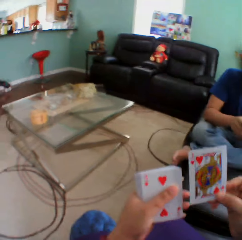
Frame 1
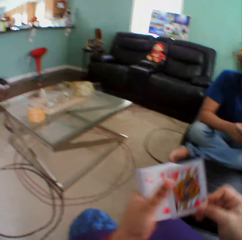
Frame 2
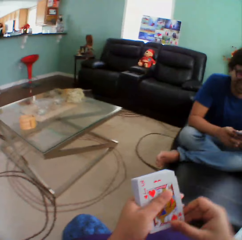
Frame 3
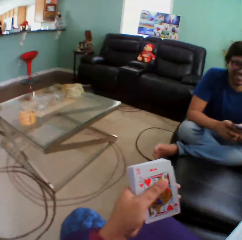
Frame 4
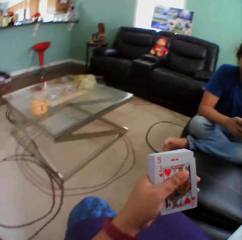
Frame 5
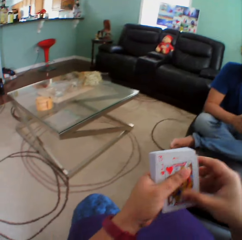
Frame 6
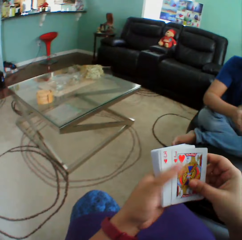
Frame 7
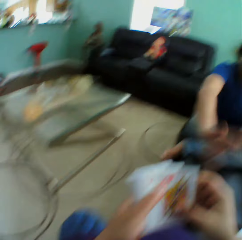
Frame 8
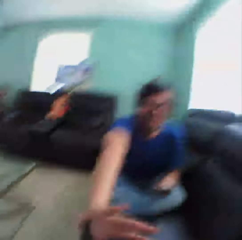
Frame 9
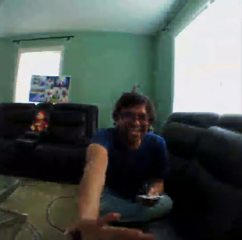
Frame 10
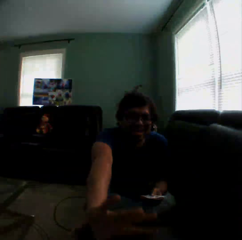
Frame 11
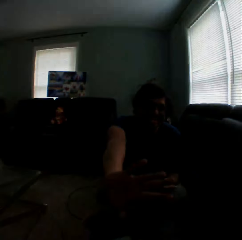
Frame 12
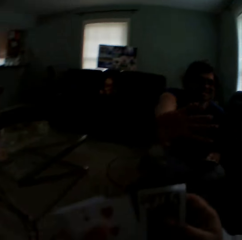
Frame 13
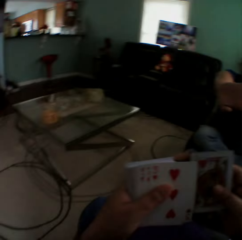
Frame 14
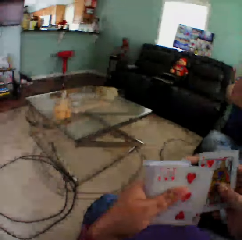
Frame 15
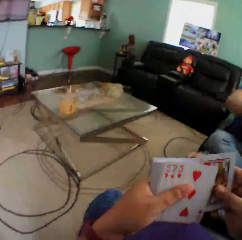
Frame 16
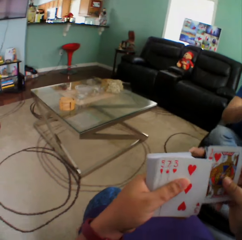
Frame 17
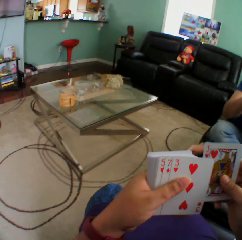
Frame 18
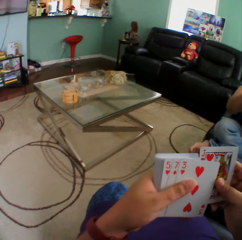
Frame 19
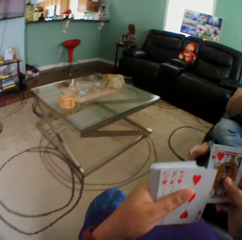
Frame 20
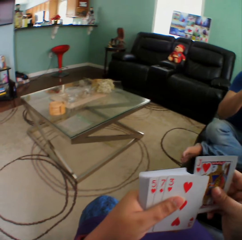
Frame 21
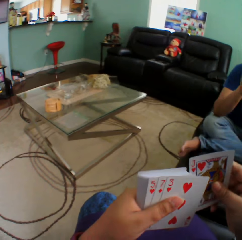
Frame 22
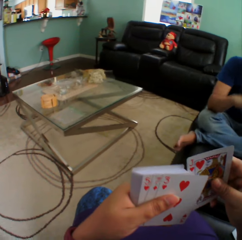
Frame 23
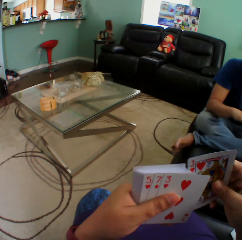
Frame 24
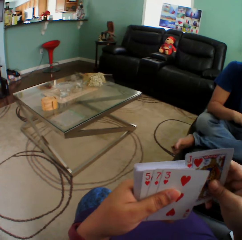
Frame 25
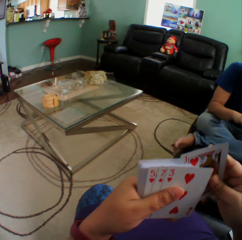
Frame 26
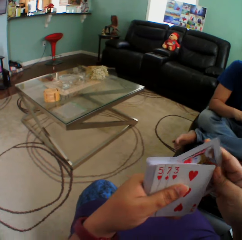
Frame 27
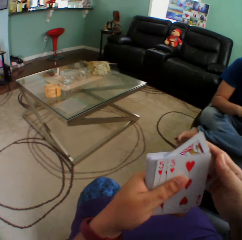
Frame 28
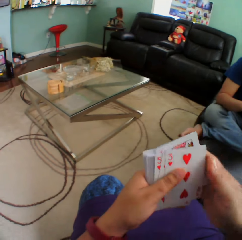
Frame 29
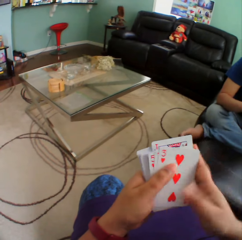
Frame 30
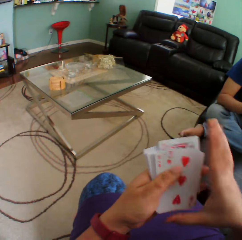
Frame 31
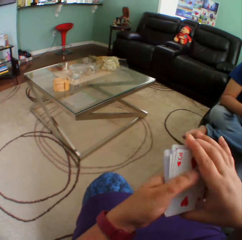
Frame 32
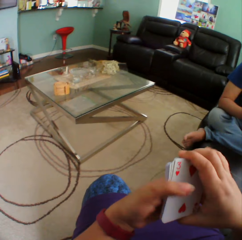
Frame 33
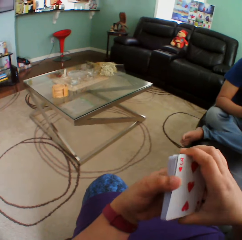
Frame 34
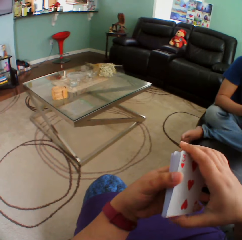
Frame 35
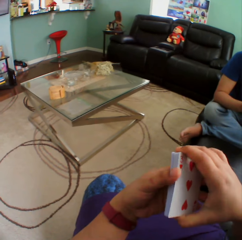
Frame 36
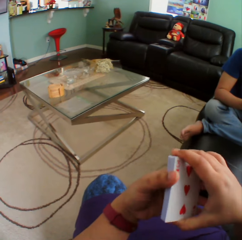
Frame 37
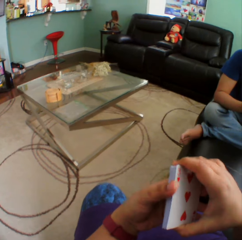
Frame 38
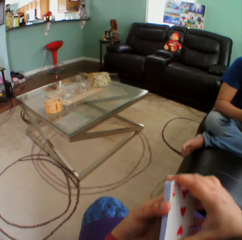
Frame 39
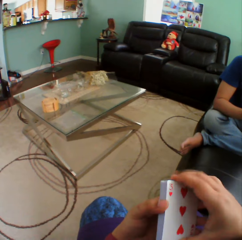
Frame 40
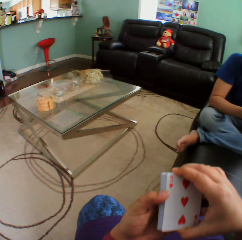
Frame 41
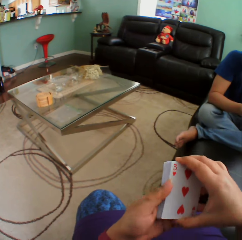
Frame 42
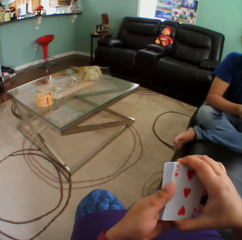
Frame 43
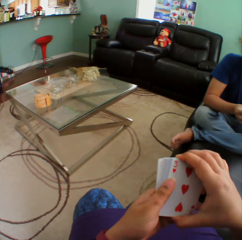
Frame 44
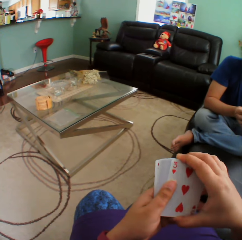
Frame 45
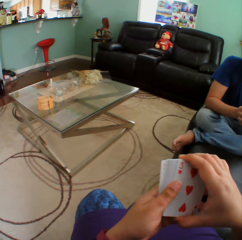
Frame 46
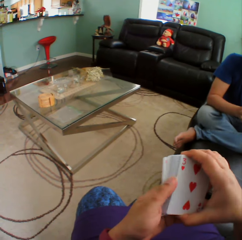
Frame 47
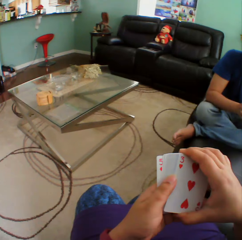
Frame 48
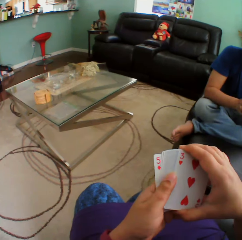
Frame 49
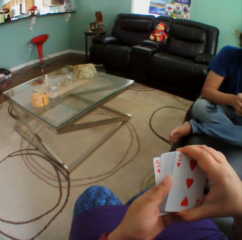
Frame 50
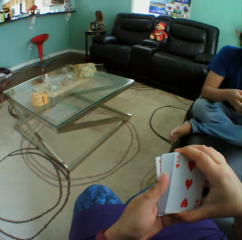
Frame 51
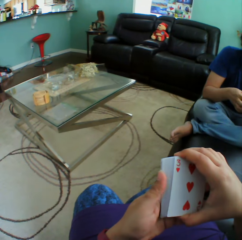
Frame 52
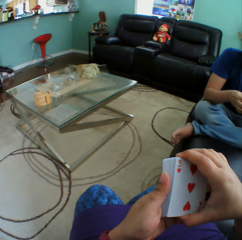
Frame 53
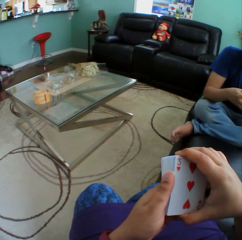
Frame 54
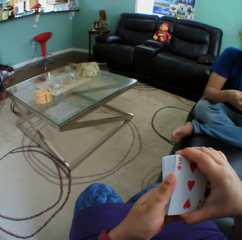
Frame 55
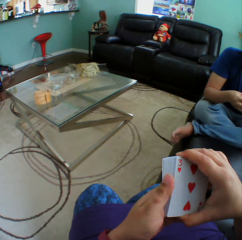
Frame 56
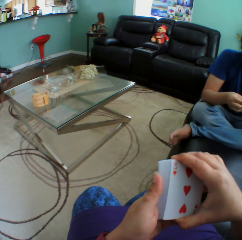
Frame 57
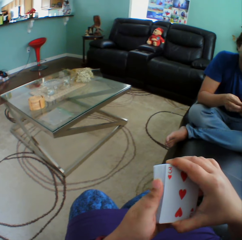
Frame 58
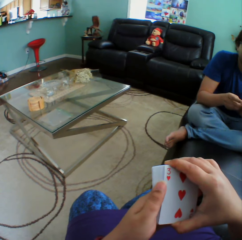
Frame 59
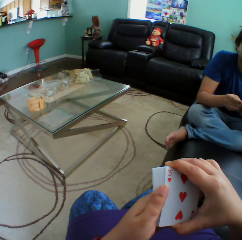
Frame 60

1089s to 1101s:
The camera wearer inserts a card on the pile of cards and sways the right hand. A person sways the right hand. The camera wearer turns to the side, arranges cards in a hand, and holds playing cards.

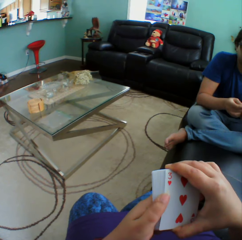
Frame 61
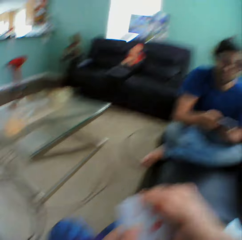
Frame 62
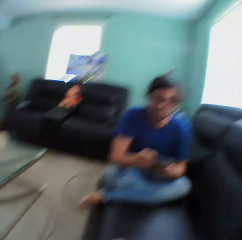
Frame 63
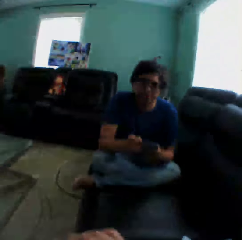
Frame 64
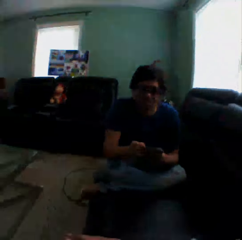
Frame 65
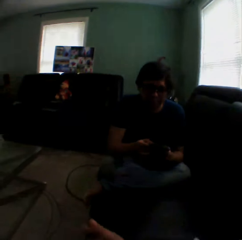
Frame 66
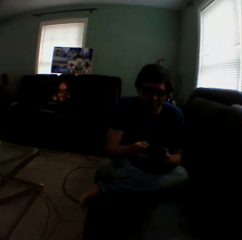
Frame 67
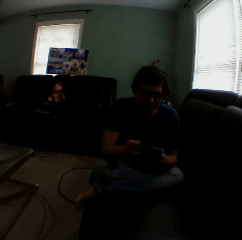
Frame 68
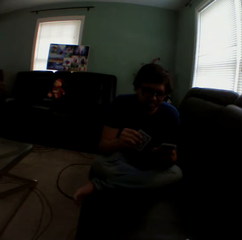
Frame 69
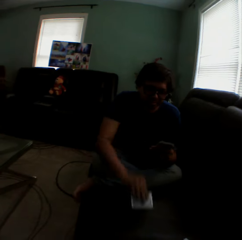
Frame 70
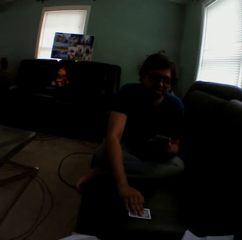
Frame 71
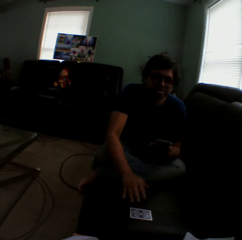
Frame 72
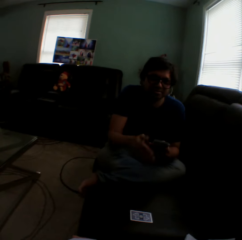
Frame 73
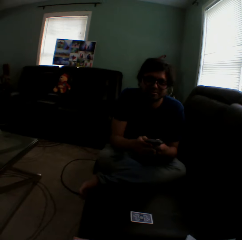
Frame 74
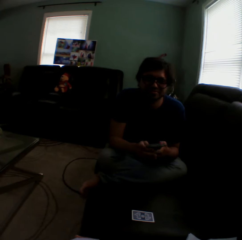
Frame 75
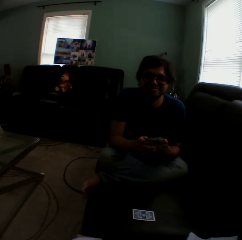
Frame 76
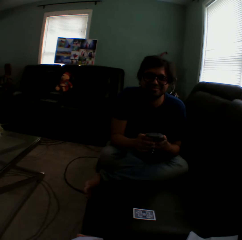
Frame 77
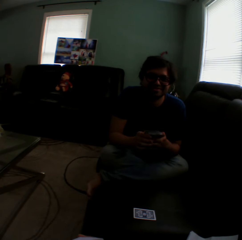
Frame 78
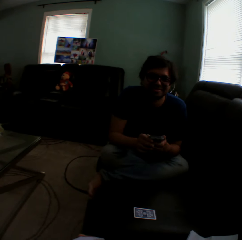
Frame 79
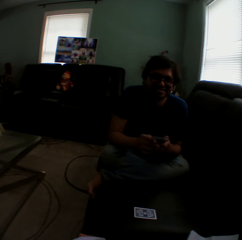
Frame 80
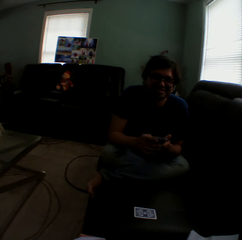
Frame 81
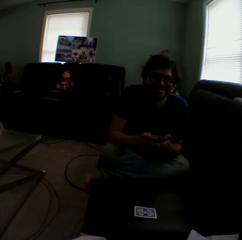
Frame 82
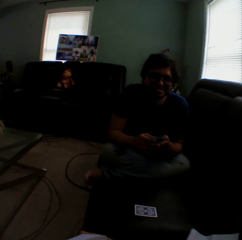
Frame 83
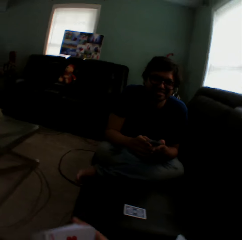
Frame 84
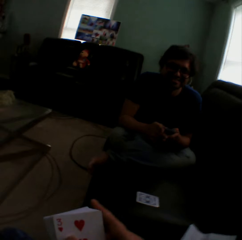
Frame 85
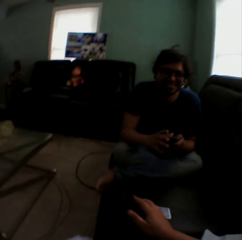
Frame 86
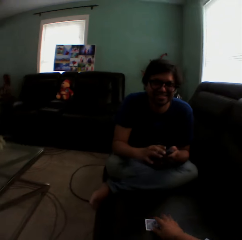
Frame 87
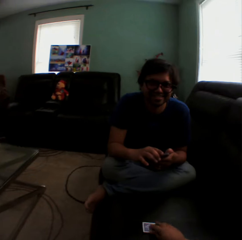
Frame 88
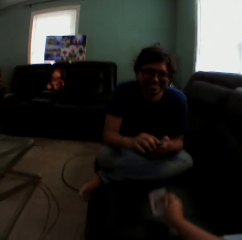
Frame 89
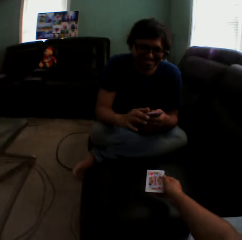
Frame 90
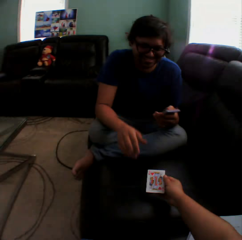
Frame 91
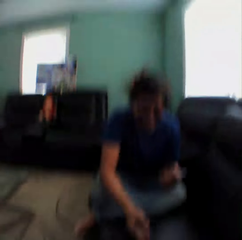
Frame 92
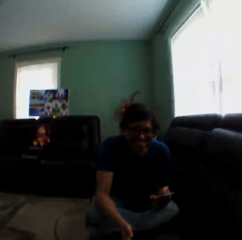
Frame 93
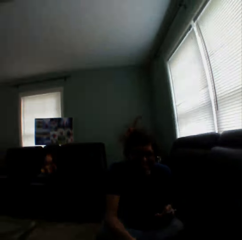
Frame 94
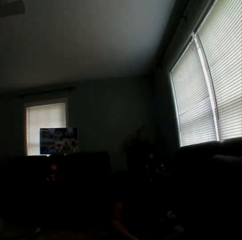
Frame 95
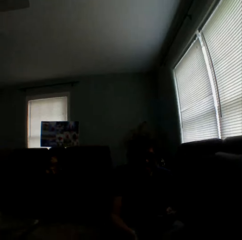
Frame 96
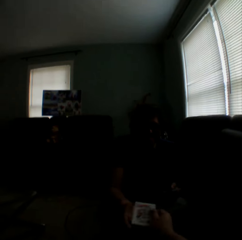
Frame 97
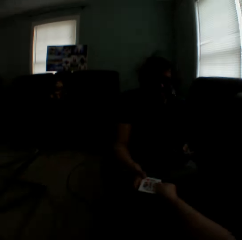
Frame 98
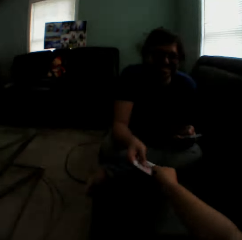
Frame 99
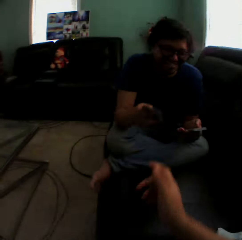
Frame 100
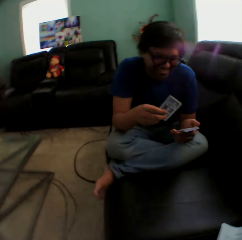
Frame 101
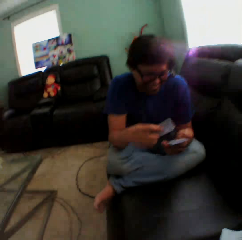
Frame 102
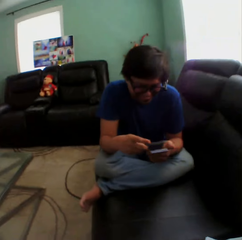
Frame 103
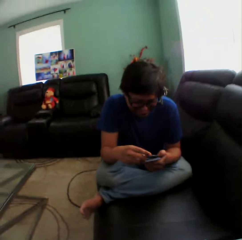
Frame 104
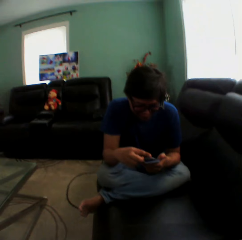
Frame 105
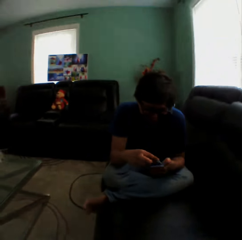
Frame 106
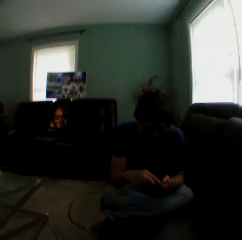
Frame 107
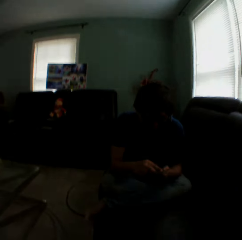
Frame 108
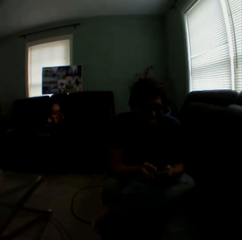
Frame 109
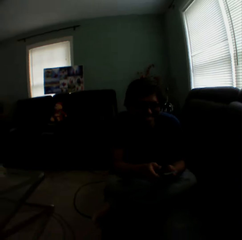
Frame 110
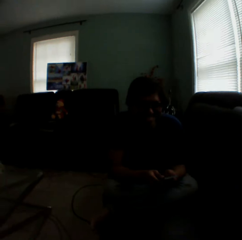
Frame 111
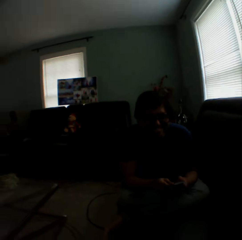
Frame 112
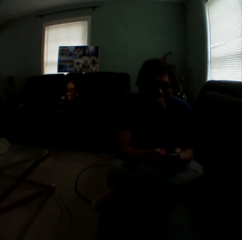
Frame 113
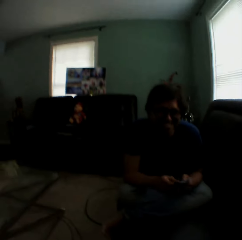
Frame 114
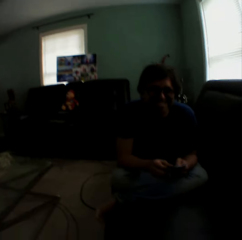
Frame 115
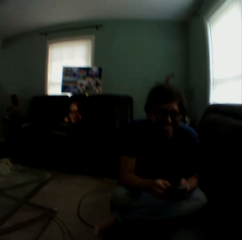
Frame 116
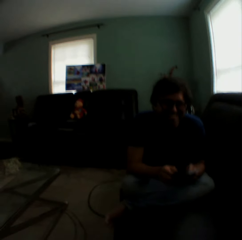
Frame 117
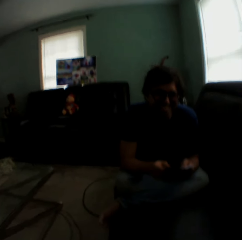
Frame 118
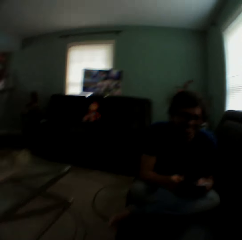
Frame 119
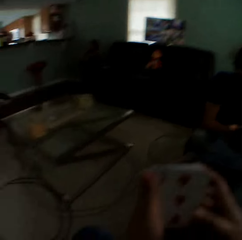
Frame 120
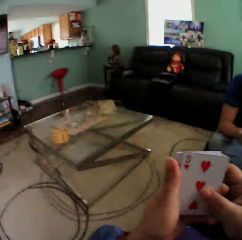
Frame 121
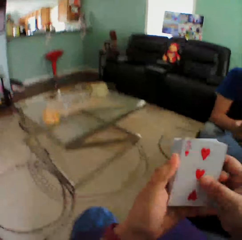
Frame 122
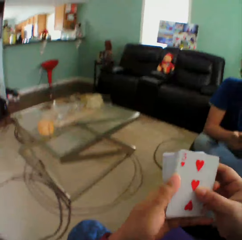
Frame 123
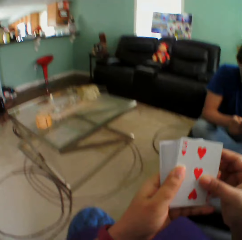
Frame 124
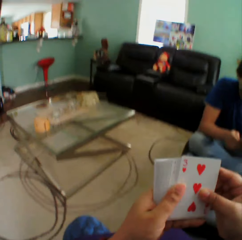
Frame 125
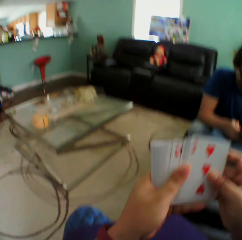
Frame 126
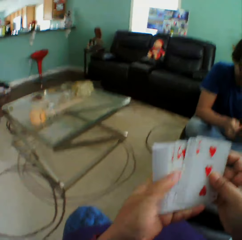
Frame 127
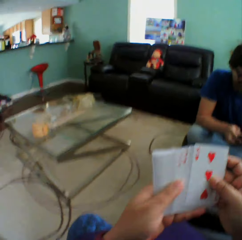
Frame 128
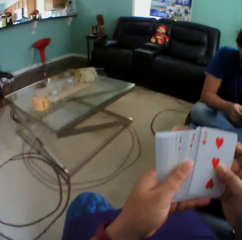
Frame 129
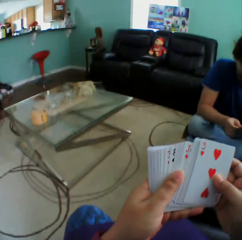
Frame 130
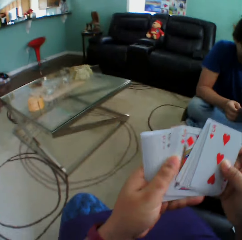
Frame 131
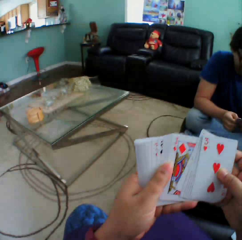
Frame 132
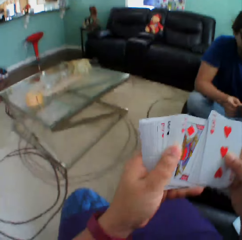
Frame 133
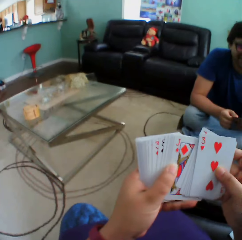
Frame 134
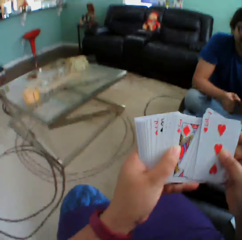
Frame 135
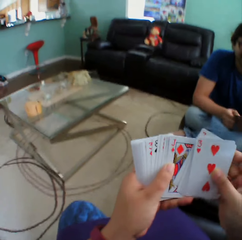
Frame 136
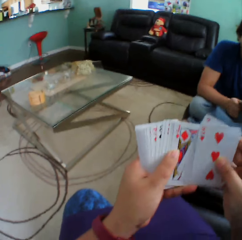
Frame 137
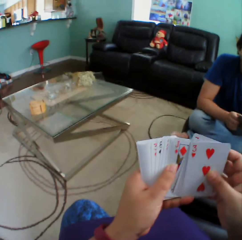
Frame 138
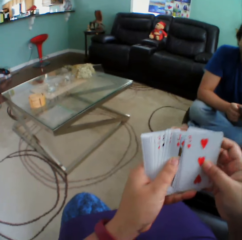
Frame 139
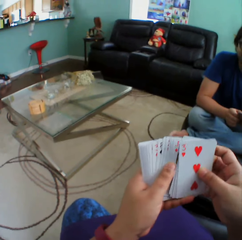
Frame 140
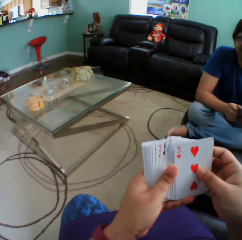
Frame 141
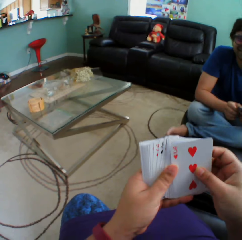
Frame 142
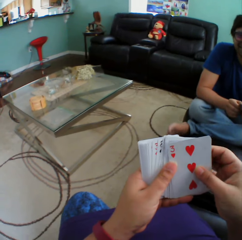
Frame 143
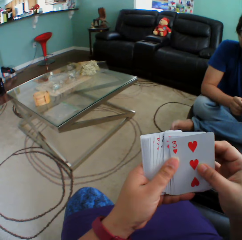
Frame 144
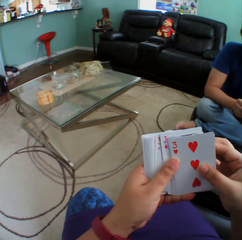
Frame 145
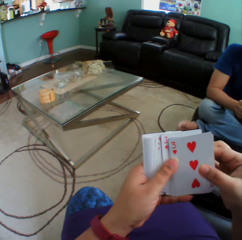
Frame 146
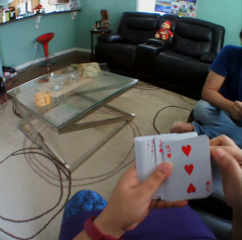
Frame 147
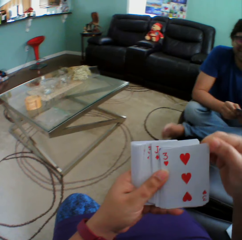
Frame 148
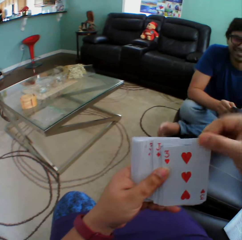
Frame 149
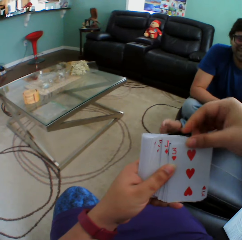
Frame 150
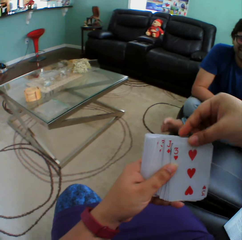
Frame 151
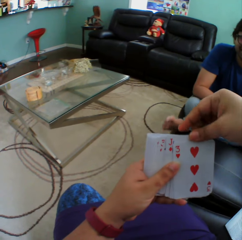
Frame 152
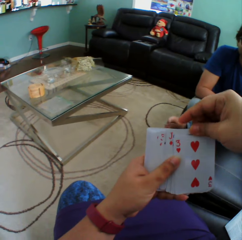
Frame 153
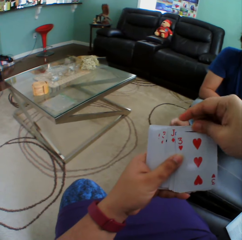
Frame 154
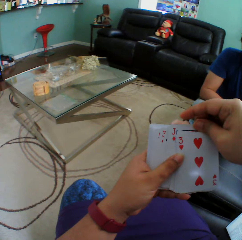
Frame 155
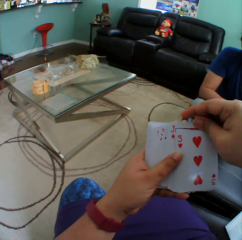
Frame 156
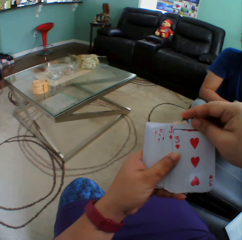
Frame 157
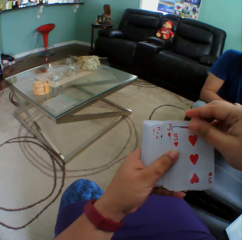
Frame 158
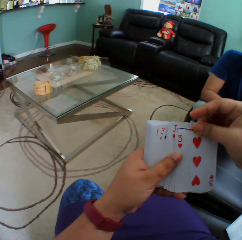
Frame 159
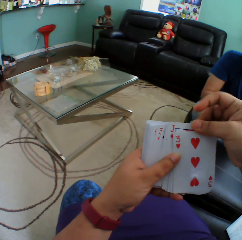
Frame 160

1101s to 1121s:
The camera wearer turns to the side. A man arranges cards in a hand. The man puts a playing card on the couch. The man holds playing cards. The camera wearer turns to the side. They turn a card on the couch. They hold a playing card. They turn to the side. They give a card to the man. The man holds playing cards. The camera wearer turns to the side. The man arranges cards. The camera wearer arranges cards in a hand. They hold playing cards. The man sways the foot.
